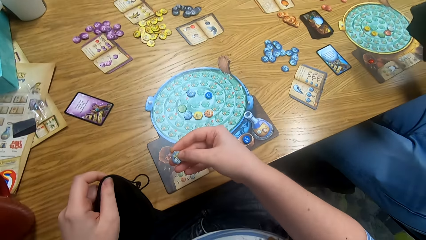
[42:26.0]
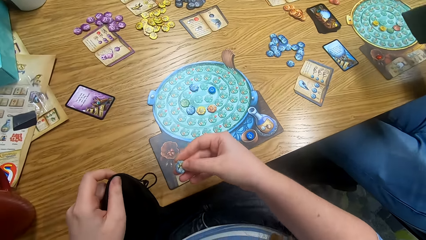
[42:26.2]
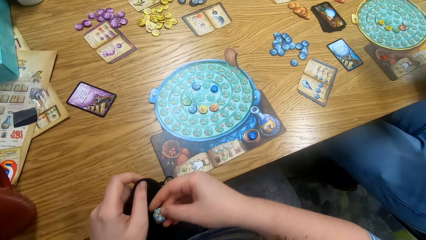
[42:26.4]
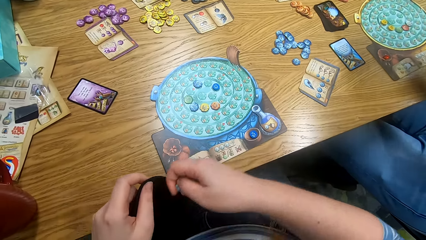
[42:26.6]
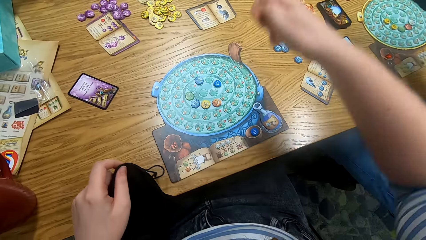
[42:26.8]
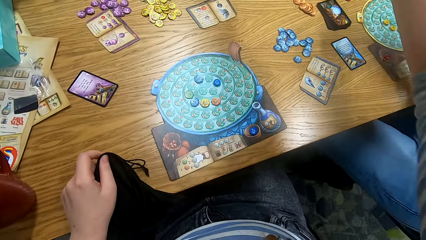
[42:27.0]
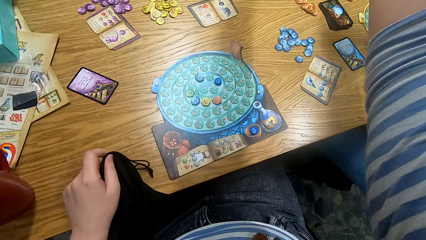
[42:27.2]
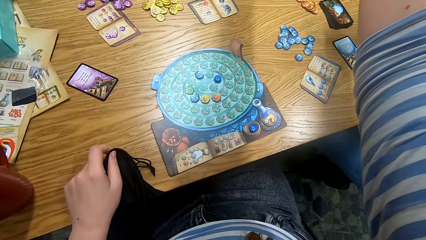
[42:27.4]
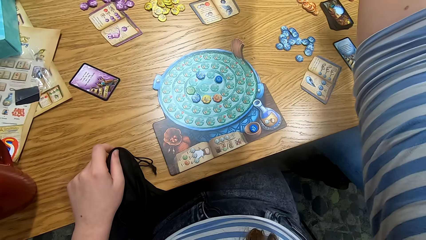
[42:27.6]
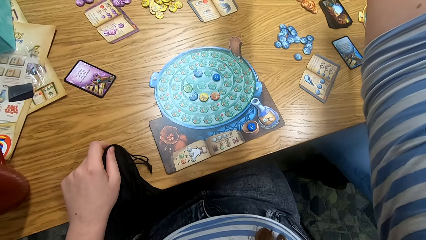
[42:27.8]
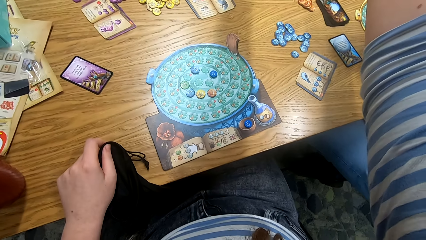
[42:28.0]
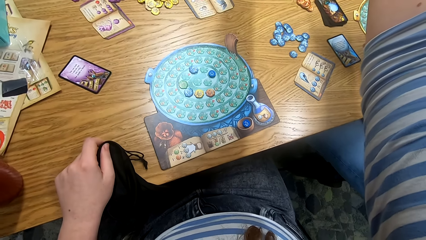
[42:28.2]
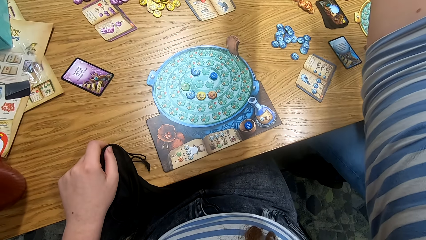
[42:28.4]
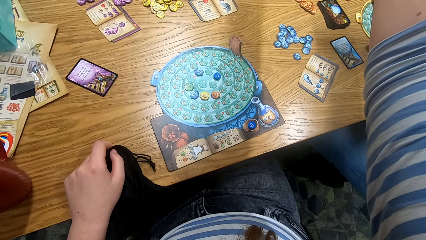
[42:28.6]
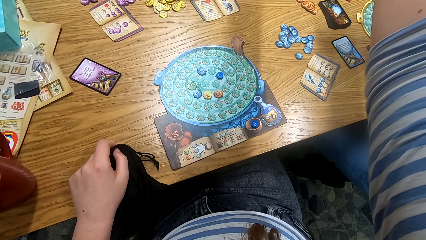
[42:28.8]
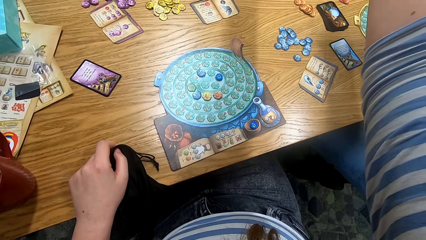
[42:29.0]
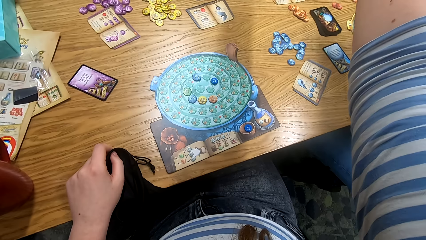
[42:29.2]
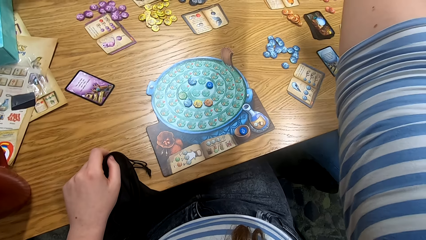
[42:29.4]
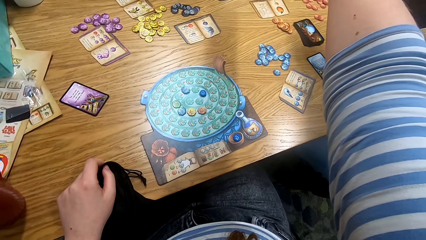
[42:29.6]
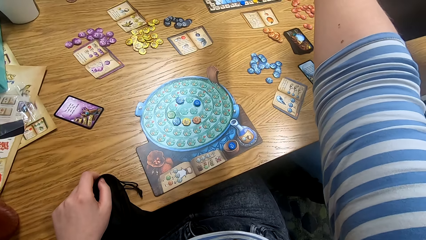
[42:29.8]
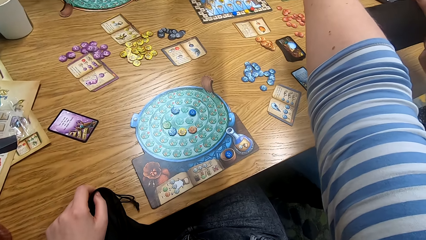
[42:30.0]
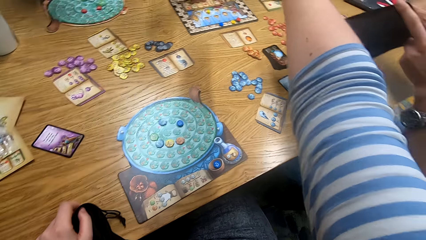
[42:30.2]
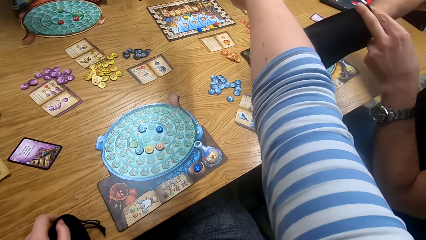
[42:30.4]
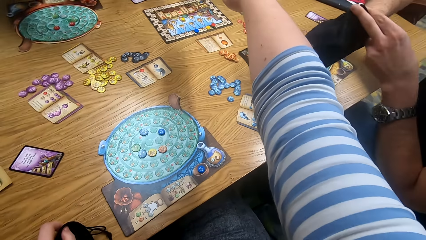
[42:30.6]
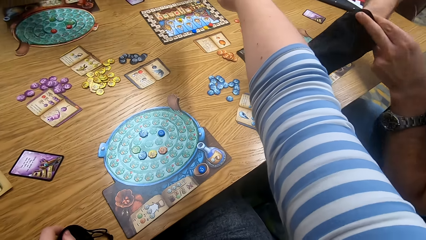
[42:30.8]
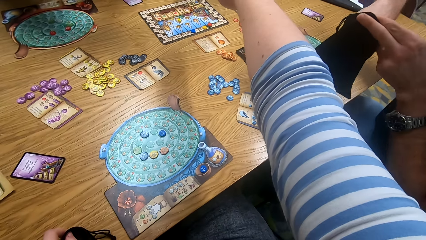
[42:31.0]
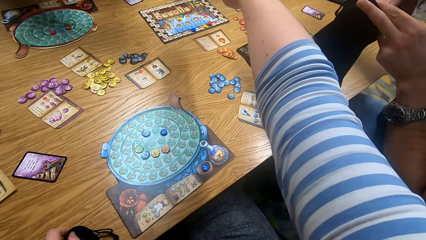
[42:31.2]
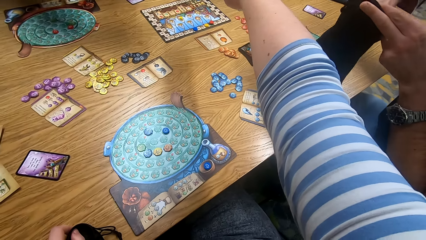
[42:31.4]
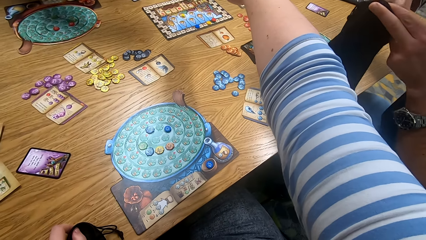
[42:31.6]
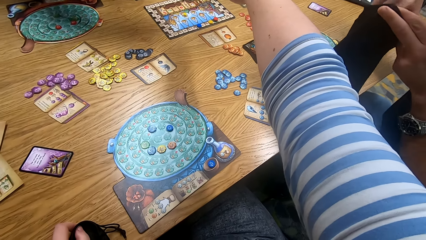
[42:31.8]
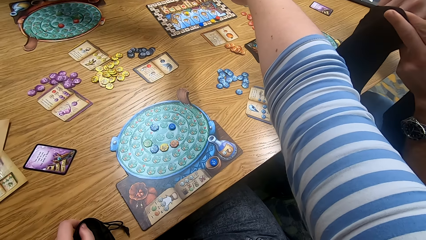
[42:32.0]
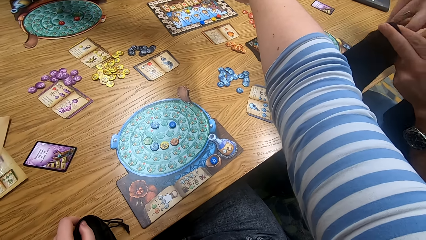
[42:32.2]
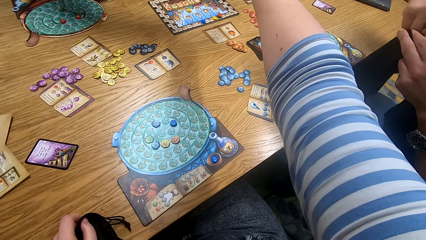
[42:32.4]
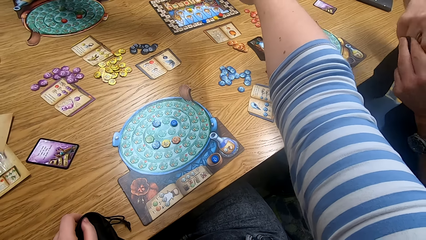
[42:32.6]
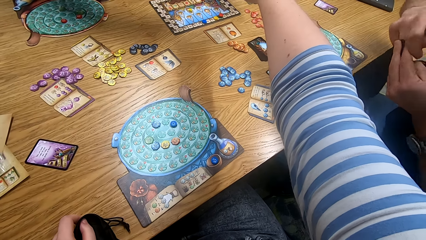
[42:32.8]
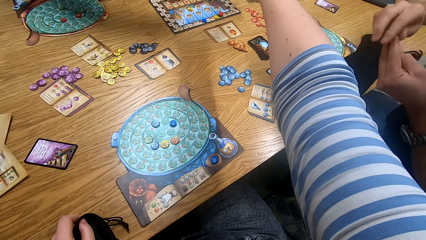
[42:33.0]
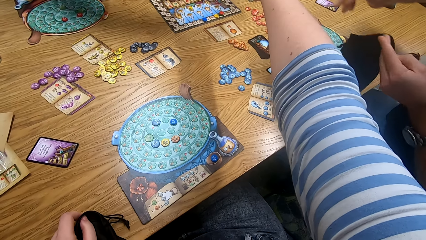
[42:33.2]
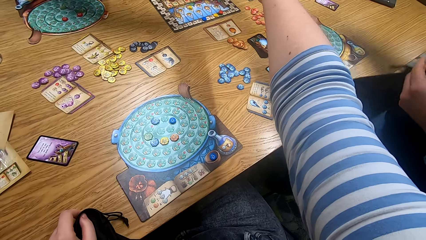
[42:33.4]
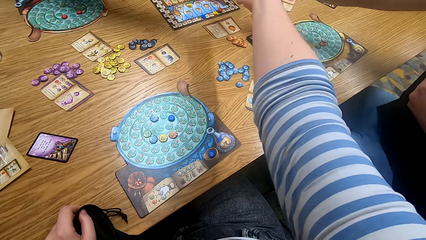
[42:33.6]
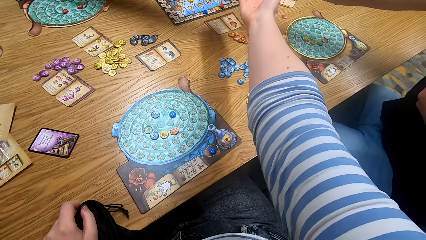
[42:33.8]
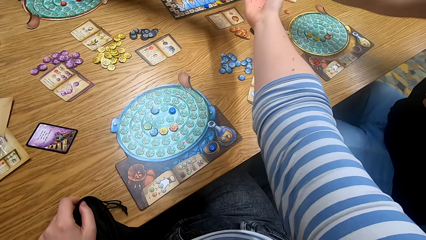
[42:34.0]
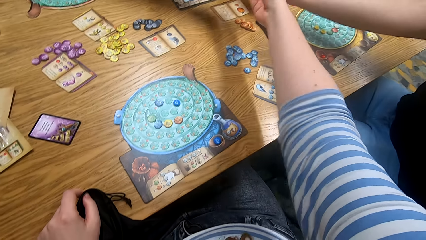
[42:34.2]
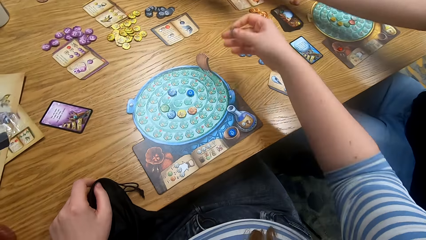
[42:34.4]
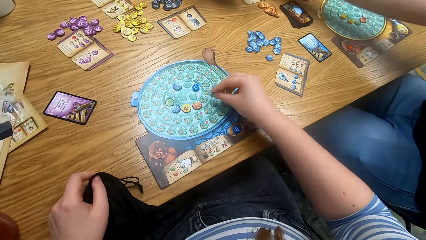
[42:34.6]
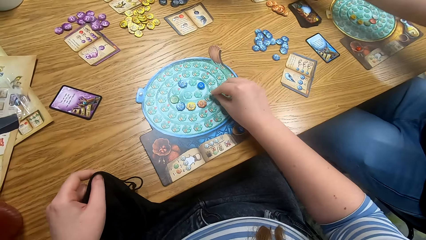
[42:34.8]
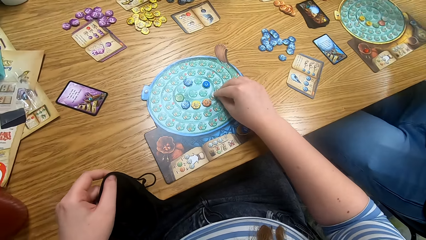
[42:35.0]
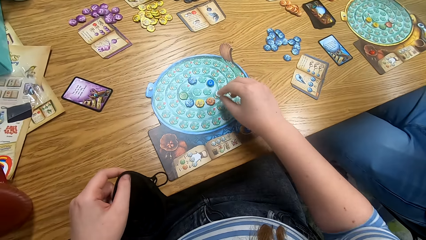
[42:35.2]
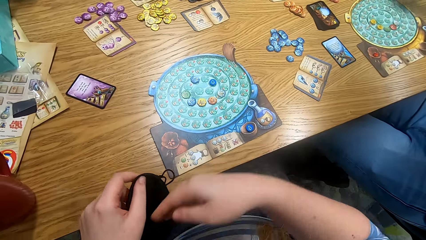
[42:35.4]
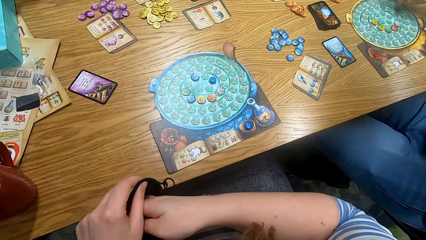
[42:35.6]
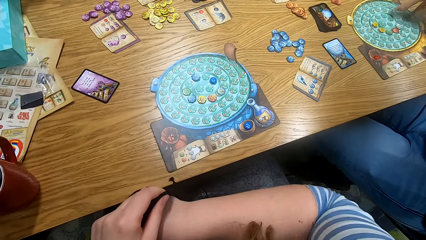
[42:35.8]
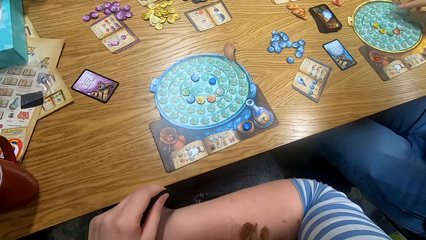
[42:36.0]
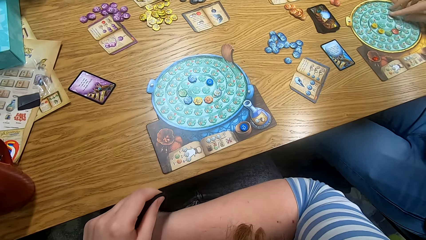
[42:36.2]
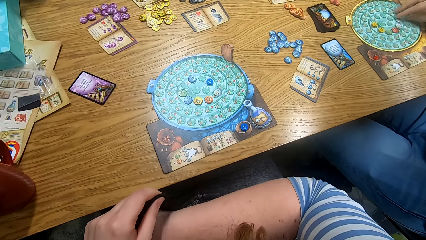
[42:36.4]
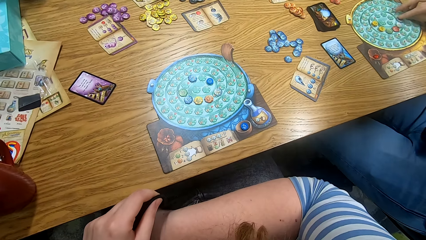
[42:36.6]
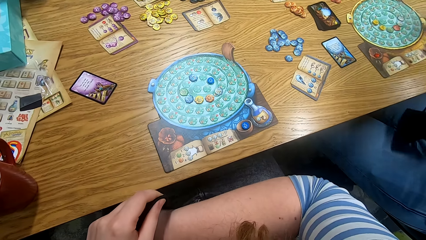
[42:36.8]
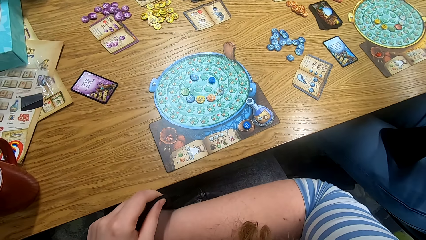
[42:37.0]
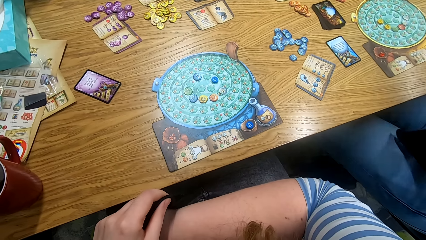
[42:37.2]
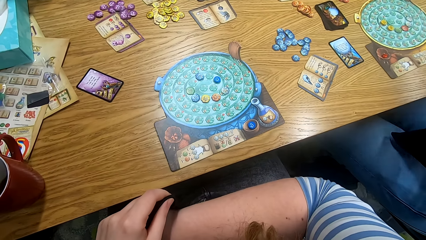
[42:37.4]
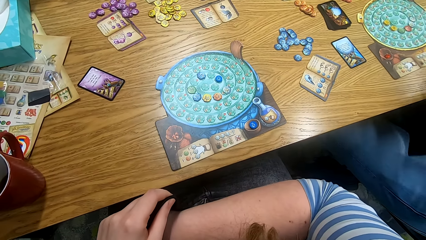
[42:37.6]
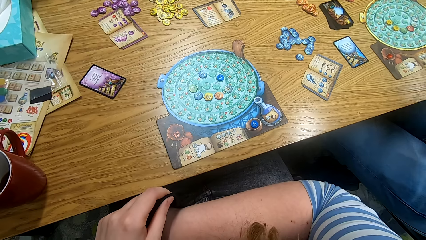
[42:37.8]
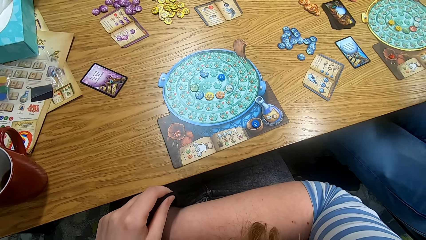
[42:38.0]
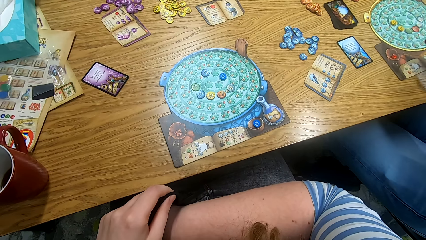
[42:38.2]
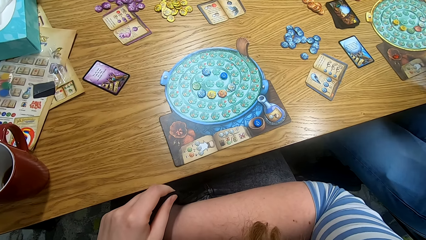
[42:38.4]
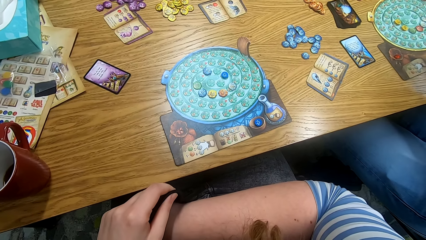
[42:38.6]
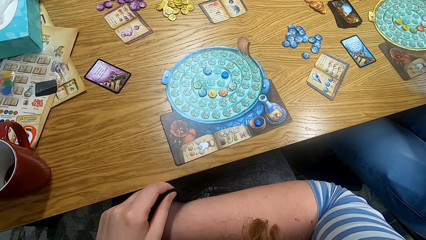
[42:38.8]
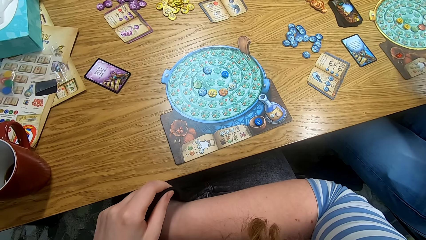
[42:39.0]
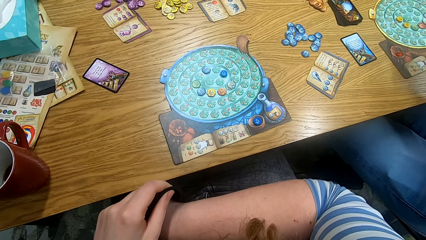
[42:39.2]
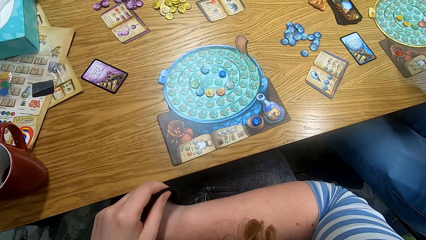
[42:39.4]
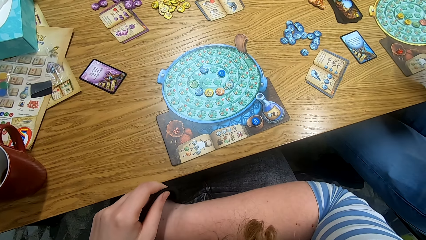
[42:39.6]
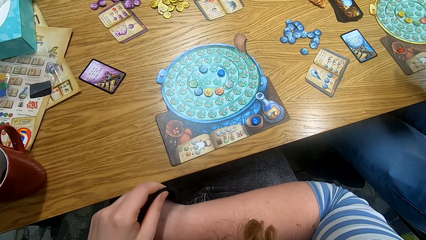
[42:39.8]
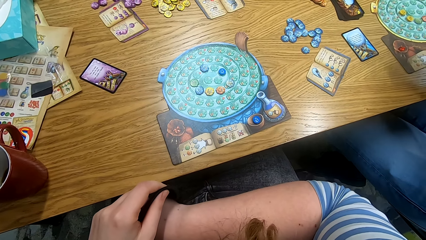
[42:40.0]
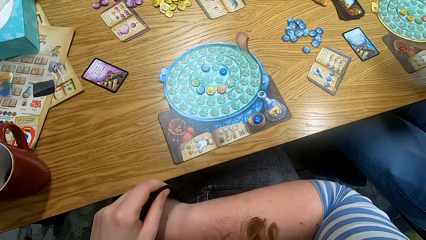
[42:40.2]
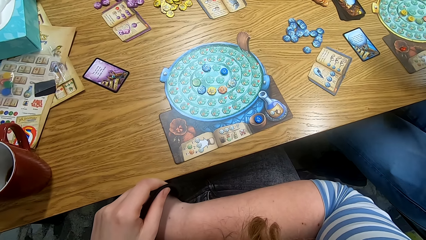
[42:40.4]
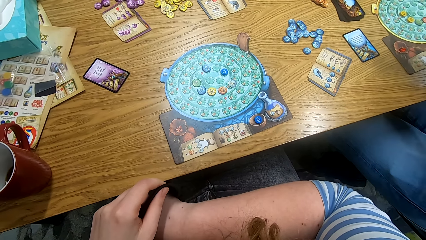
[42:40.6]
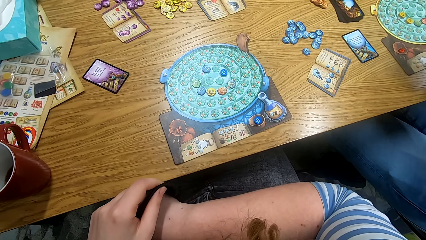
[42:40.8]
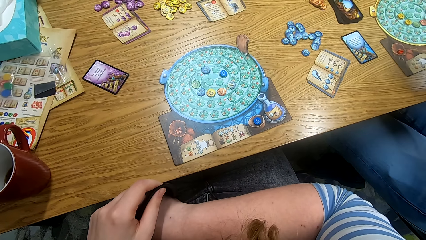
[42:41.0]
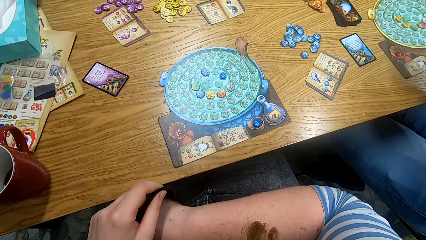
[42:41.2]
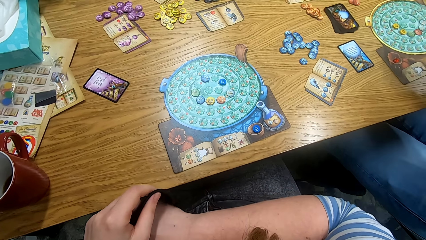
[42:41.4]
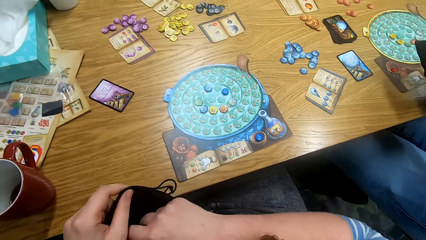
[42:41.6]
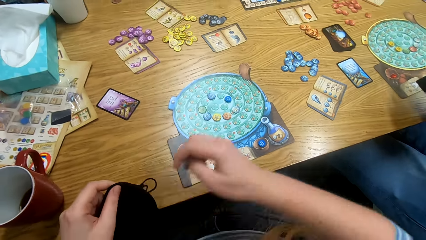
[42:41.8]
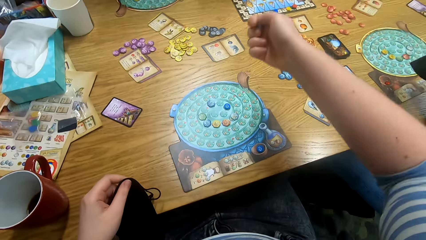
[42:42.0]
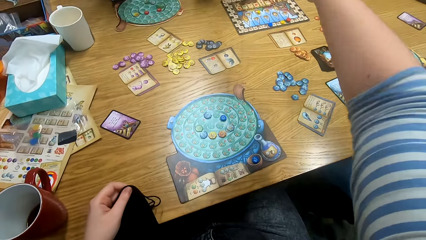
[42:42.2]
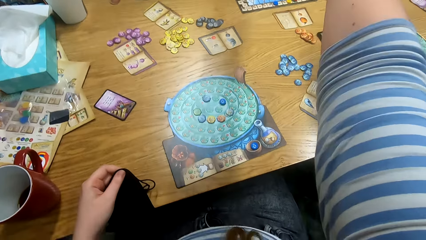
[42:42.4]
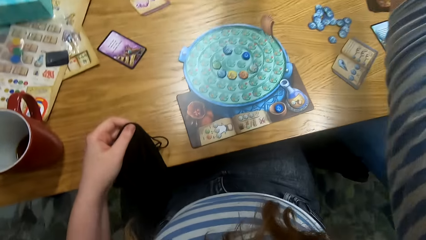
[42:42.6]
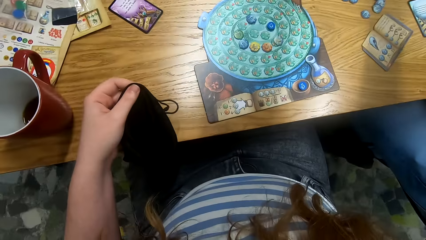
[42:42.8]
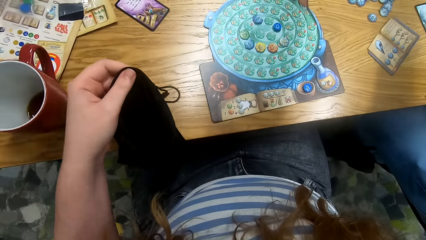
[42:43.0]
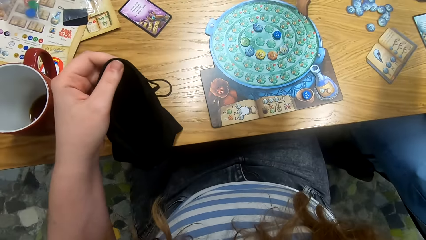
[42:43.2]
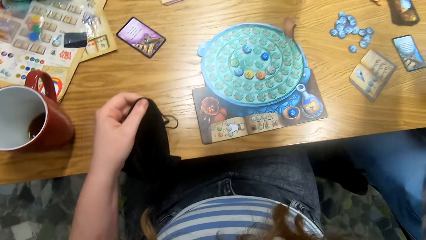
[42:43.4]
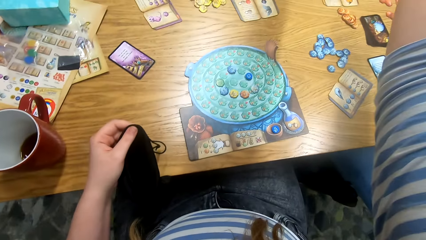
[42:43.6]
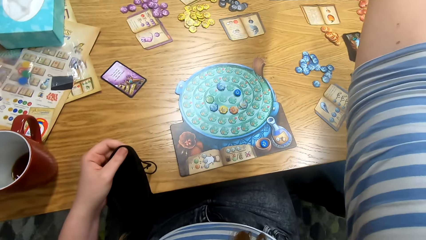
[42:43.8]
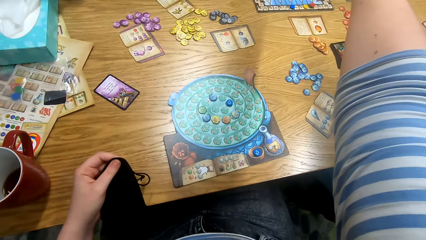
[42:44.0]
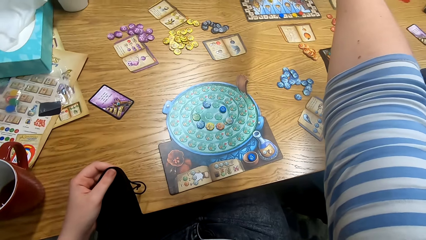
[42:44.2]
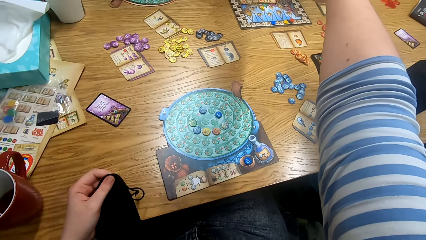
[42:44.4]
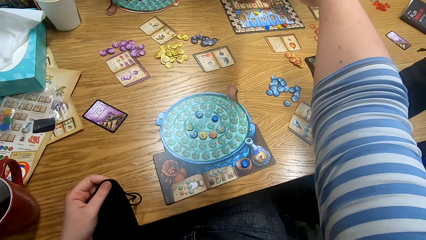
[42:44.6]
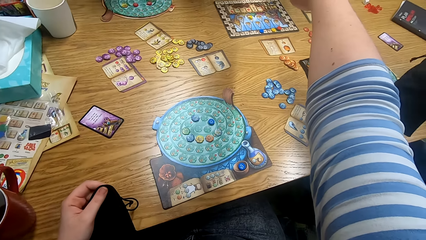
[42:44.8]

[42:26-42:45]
The camera wearer takes the token from the bag. He straightens his right hand in the middle of the table. A man straightens his right hand in the middle of the table. The camera wearer shows the token in his hand. The man unfolds the fist. The camera wearer unfolds the fist. He plays something. He places the token on the board. He dips his hand in the bag. The man places the token on the board. The man plays something. The camera wearer straightens his right hand in the middle of the table.
